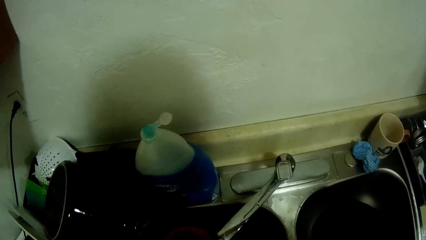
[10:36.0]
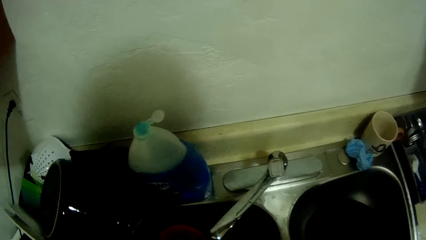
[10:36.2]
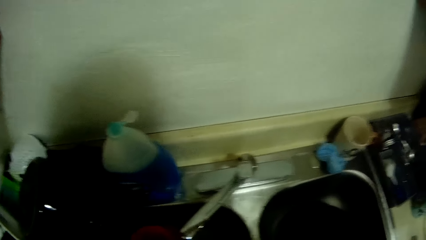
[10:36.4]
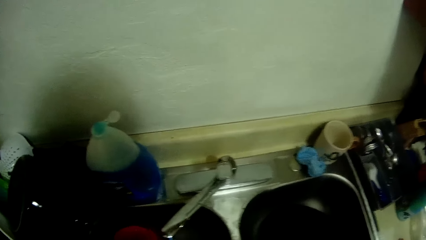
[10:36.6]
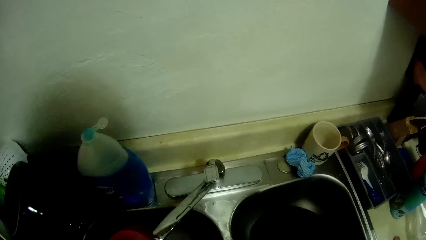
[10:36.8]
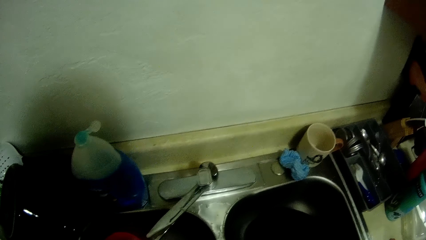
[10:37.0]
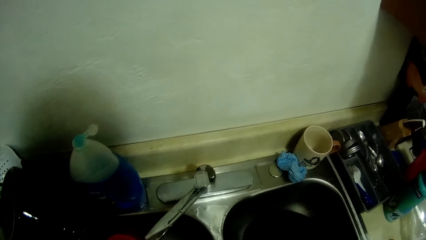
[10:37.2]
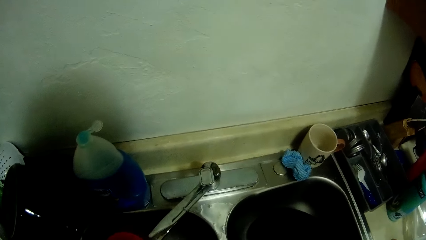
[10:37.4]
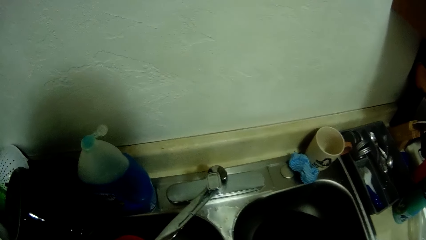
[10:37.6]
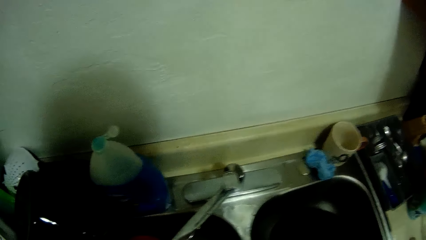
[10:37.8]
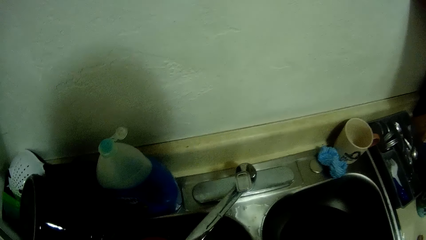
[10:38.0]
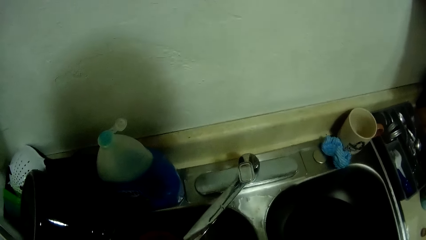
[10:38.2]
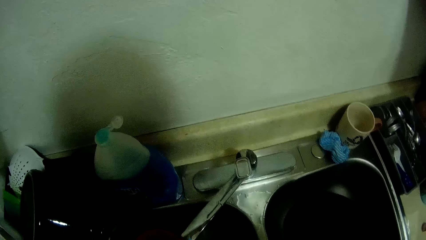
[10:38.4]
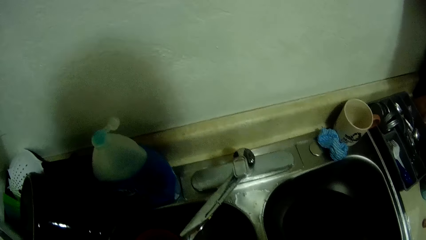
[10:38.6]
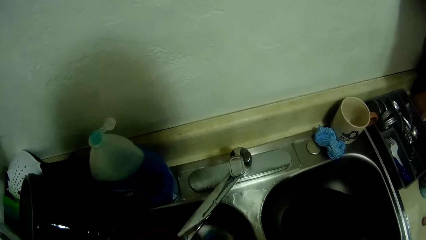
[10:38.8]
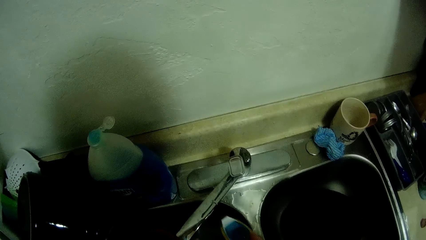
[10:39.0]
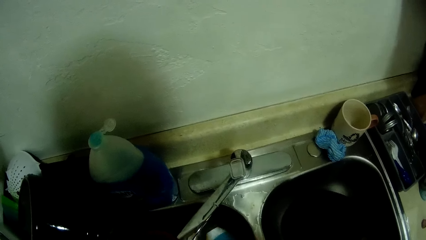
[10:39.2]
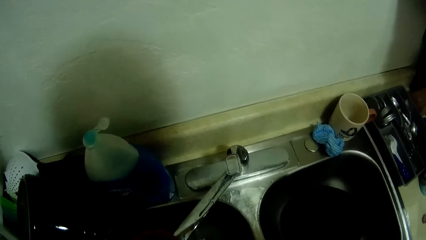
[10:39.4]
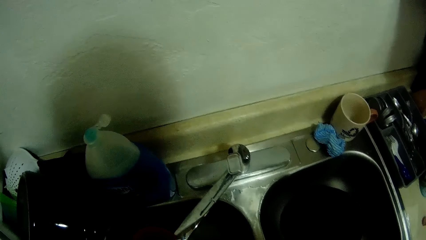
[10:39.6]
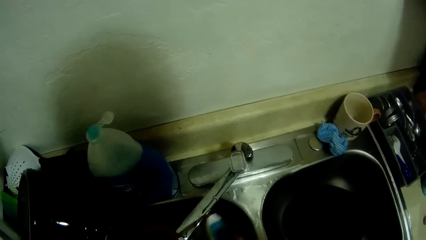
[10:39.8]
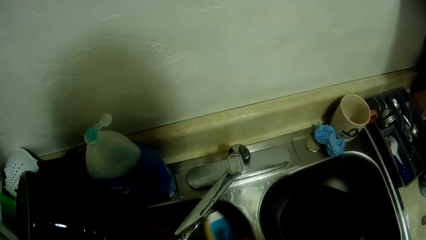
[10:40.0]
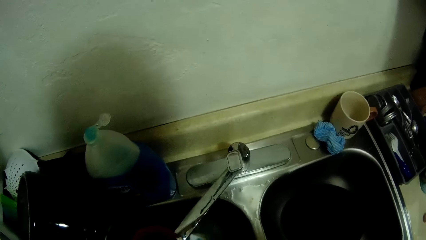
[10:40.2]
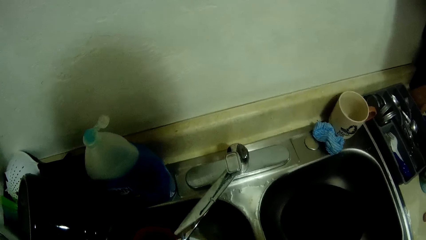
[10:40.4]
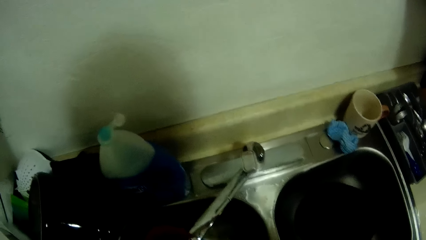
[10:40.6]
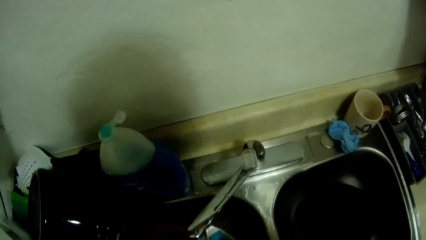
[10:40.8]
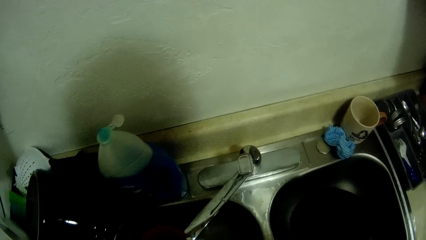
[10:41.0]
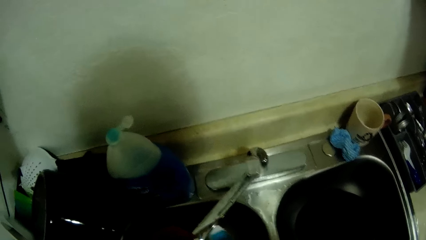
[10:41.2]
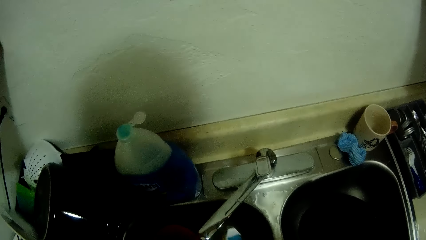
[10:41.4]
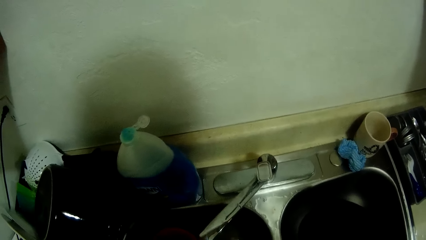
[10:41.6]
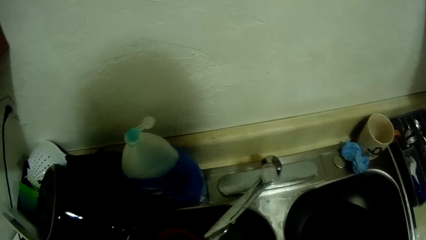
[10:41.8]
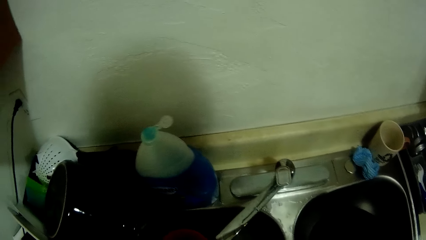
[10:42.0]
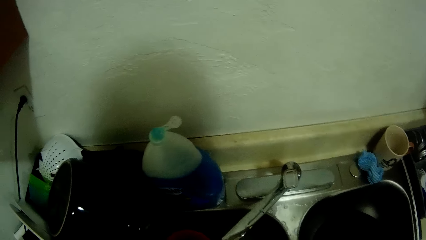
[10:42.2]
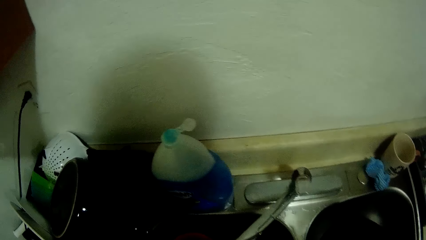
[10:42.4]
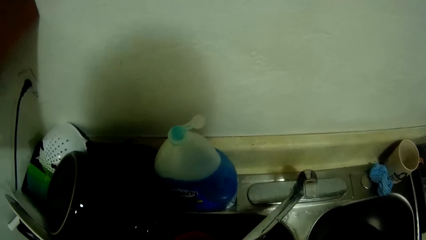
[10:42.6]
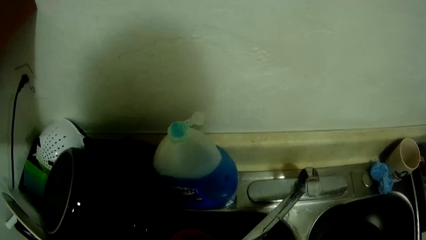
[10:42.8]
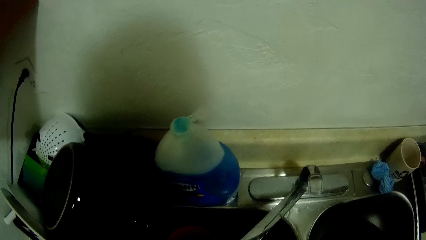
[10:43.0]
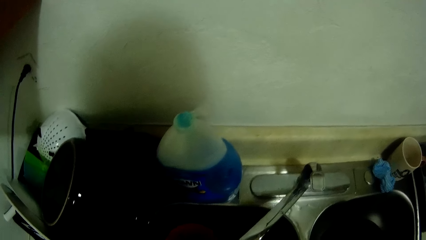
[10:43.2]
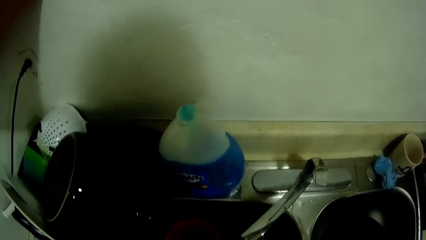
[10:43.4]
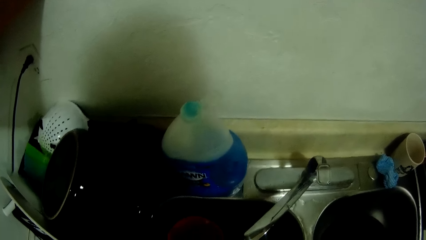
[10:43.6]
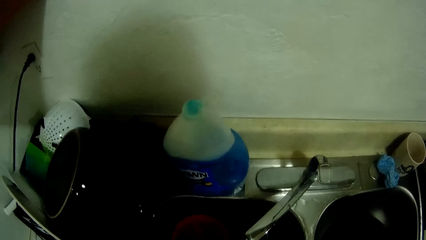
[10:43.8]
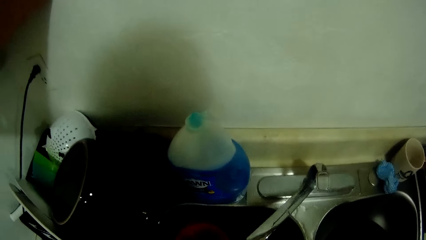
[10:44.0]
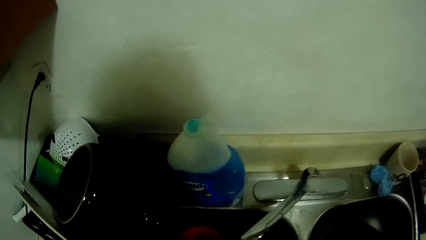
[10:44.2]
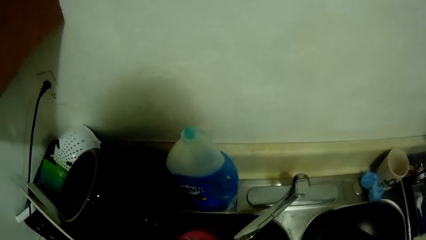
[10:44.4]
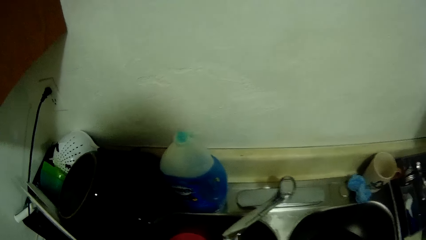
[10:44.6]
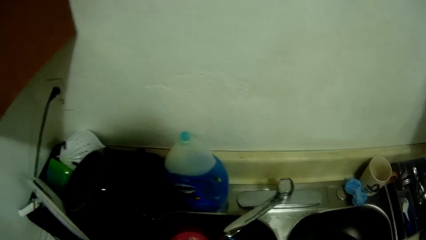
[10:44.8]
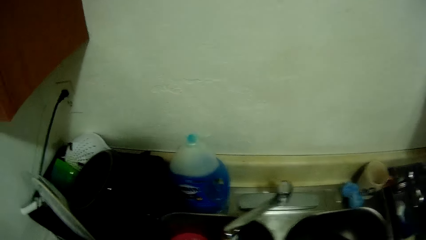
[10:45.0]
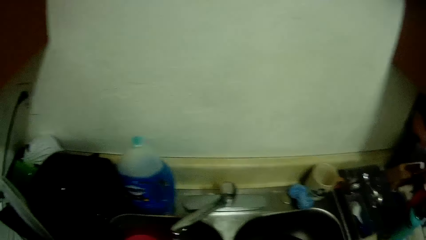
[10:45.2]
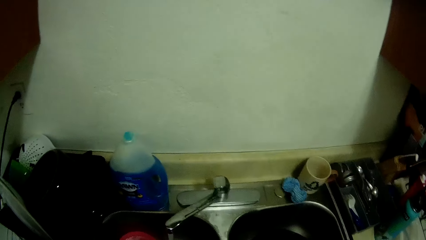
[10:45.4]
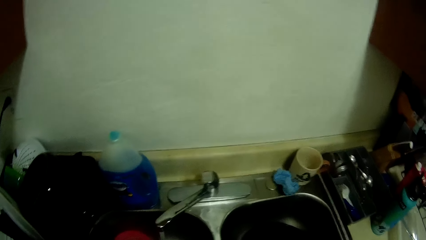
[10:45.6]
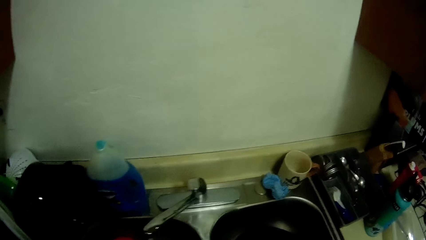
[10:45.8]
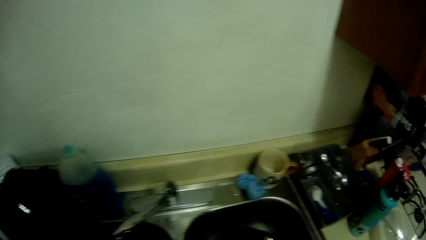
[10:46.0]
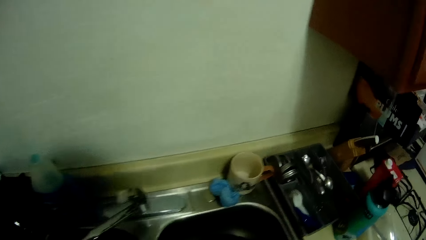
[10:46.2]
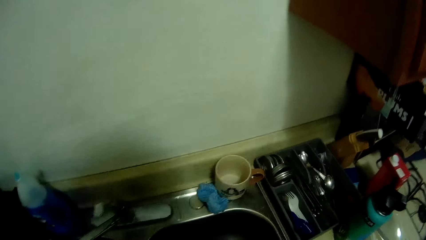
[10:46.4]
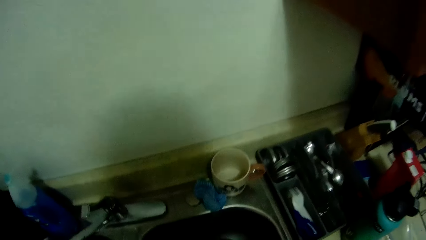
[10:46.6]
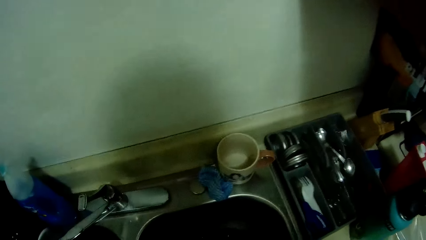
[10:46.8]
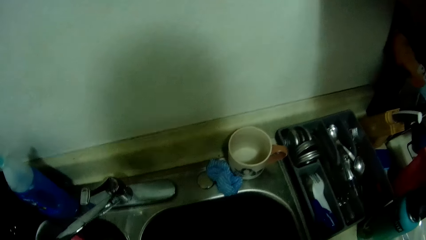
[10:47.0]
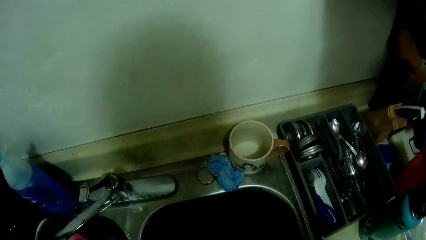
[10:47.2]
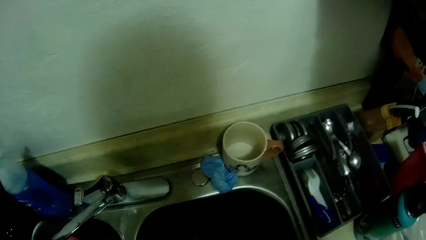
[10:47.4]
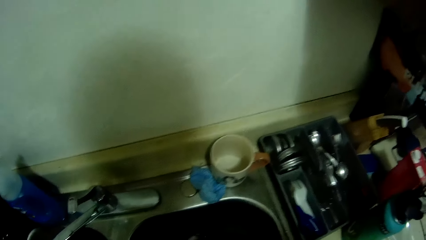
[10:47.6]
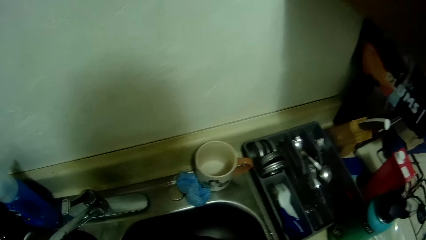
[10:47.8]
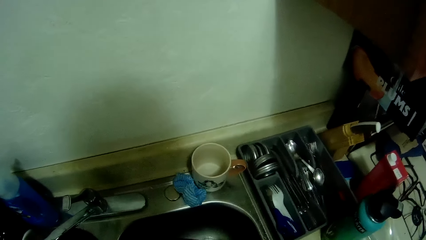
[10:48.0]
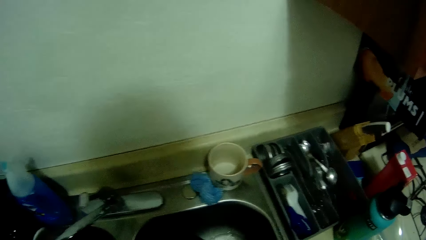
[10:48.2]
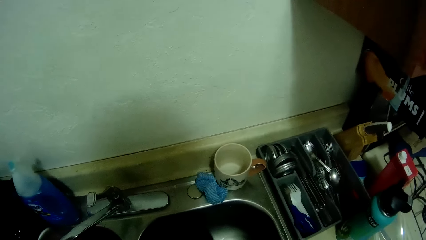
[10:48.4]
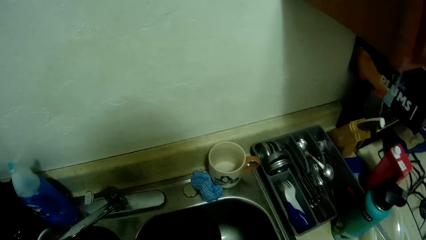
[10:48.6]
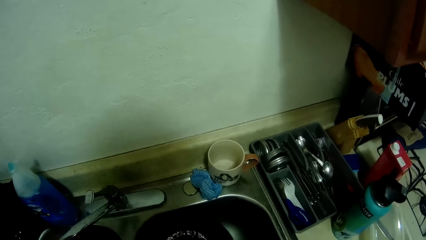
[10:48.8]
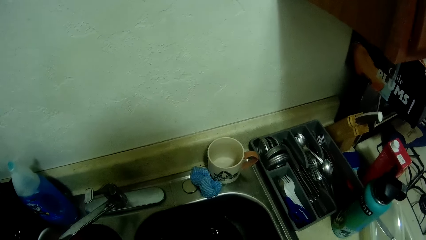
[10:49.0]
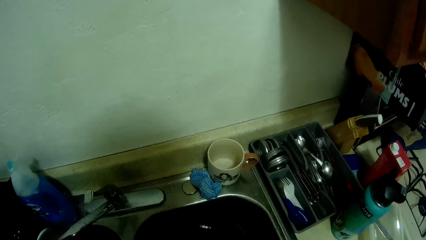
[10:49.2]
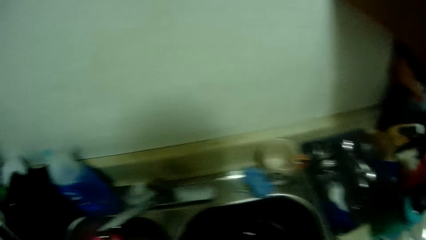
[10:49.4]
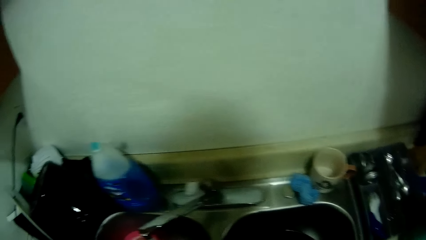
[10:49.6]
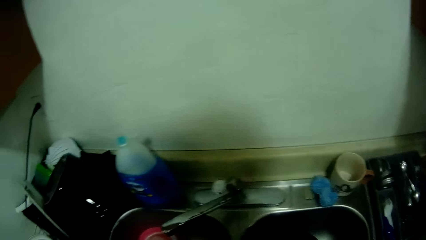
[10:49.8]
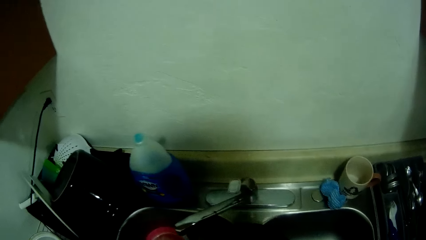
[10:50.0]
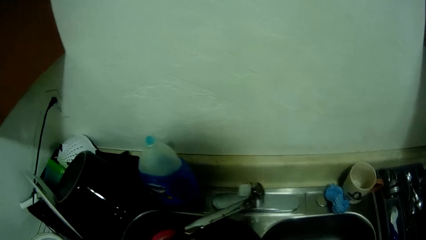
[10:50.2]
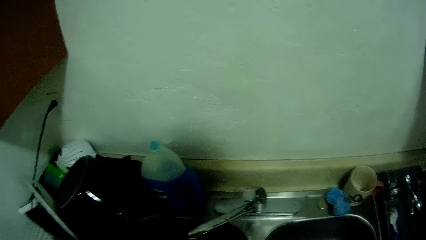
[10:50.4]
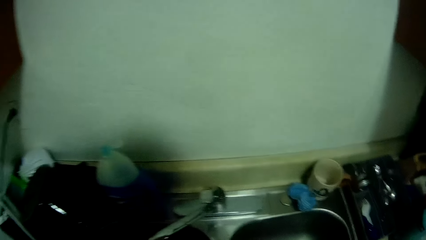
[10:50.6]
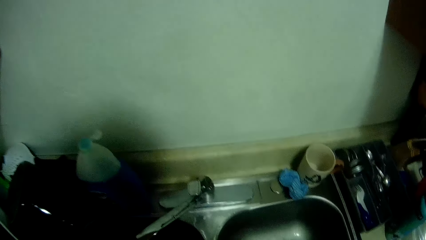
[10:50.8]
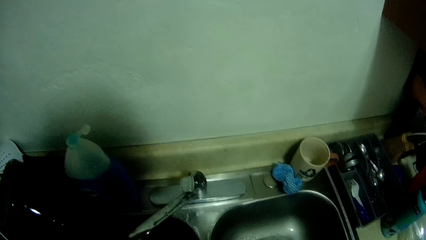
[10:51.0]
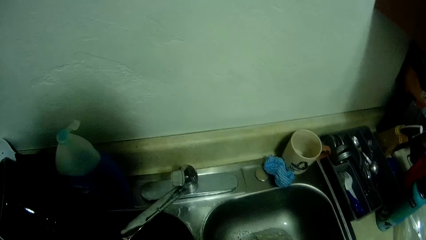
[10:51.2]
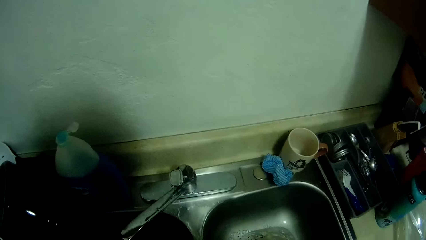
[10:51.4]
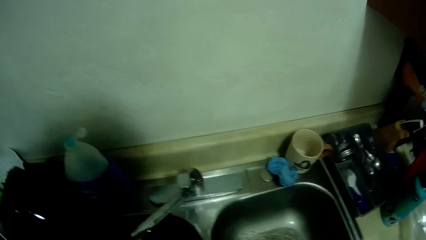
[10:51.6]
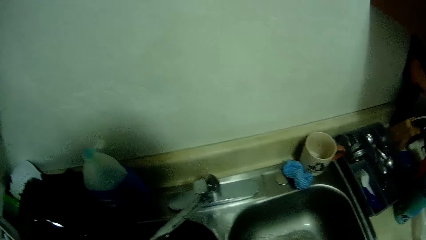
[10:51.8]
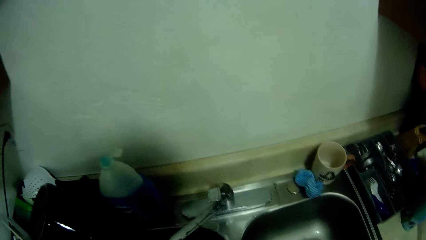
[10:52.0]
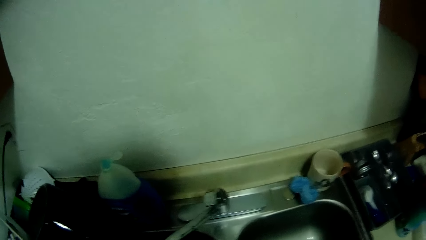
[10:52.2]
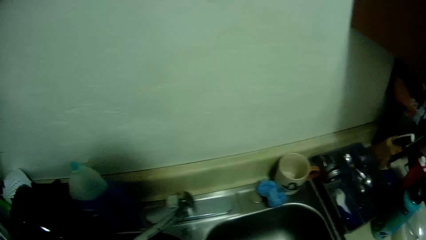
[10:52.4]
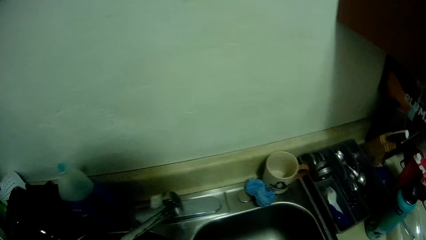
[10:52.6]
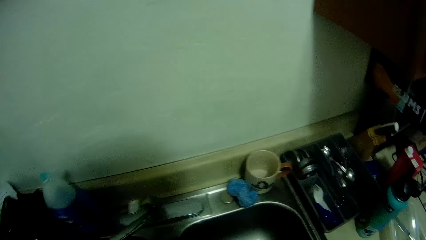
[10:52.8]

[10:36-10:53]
The camera wearer drops the other plate in the sink. They pick a pot from the sink.
